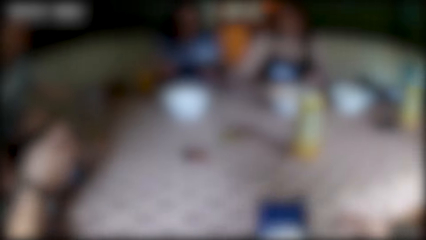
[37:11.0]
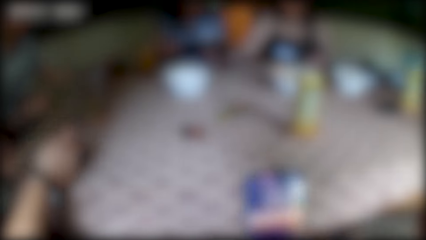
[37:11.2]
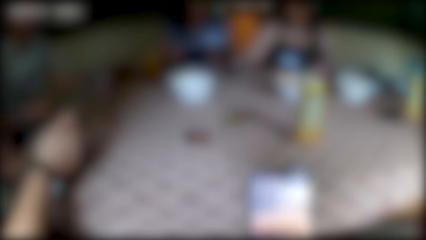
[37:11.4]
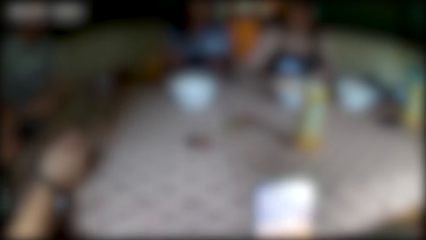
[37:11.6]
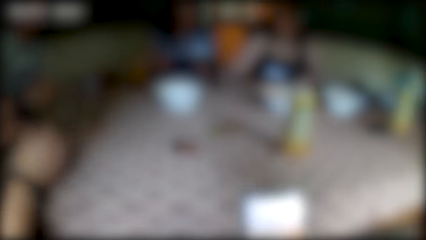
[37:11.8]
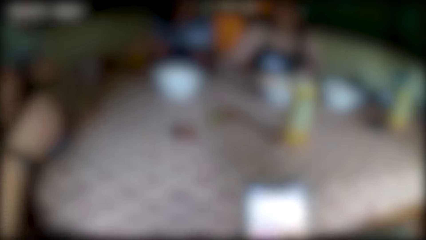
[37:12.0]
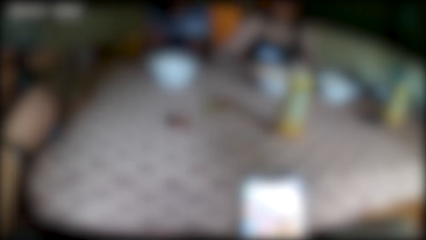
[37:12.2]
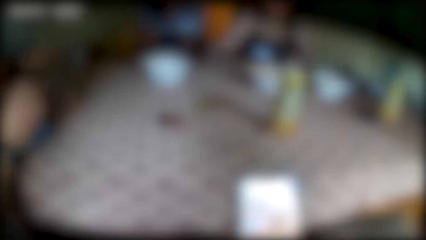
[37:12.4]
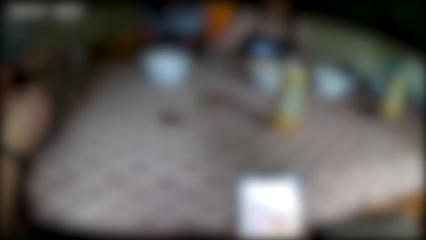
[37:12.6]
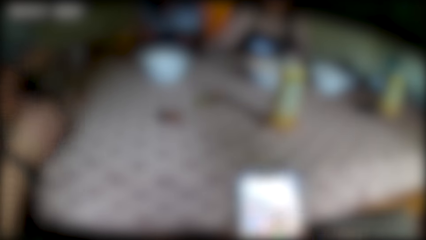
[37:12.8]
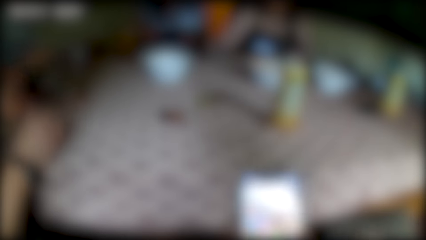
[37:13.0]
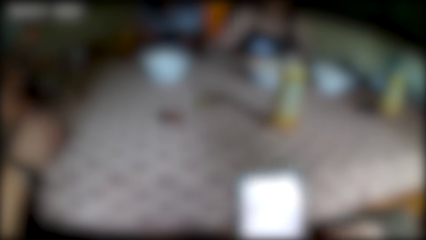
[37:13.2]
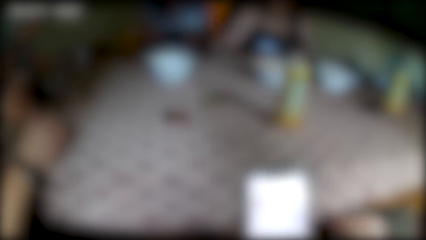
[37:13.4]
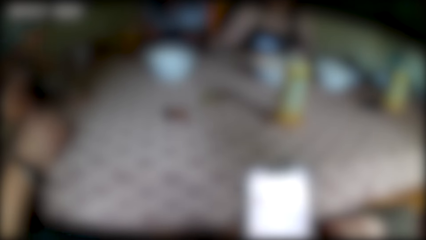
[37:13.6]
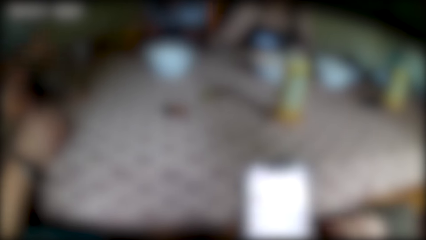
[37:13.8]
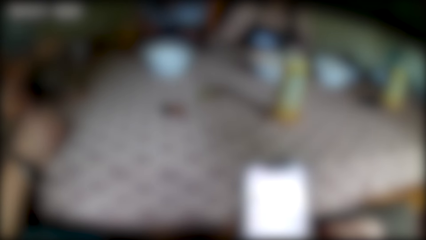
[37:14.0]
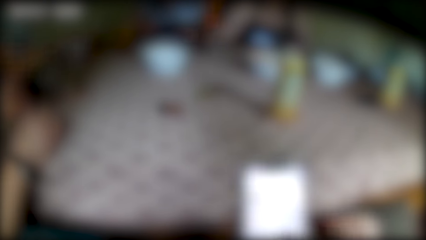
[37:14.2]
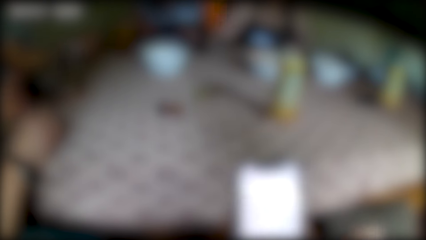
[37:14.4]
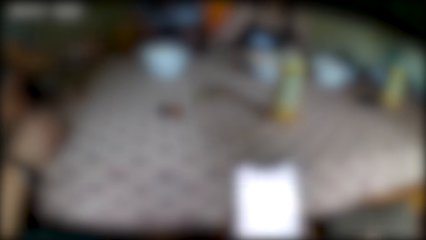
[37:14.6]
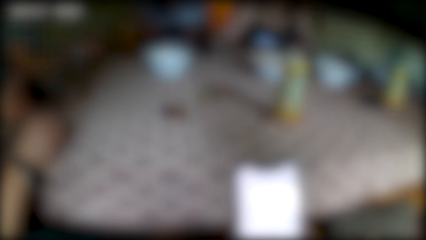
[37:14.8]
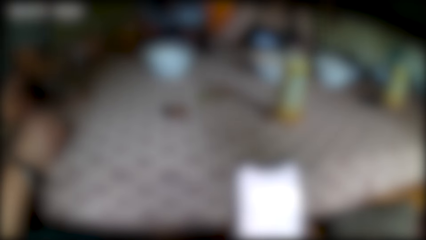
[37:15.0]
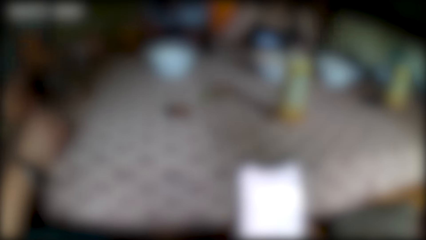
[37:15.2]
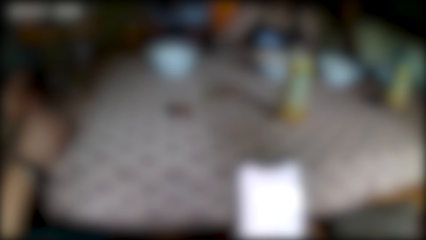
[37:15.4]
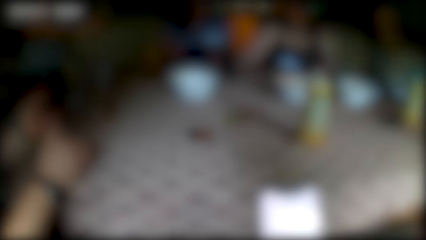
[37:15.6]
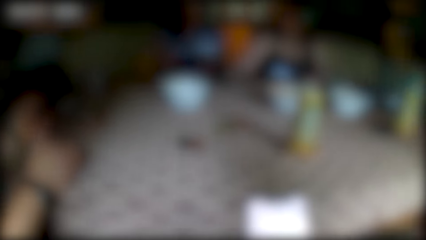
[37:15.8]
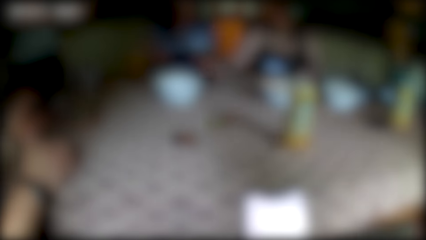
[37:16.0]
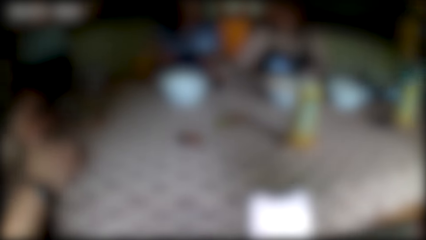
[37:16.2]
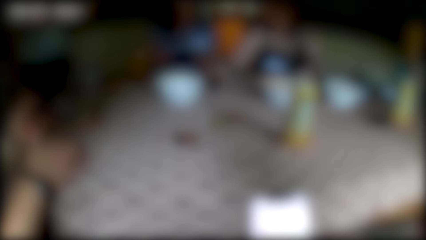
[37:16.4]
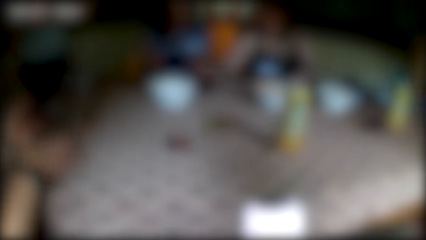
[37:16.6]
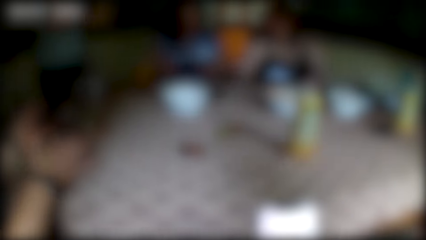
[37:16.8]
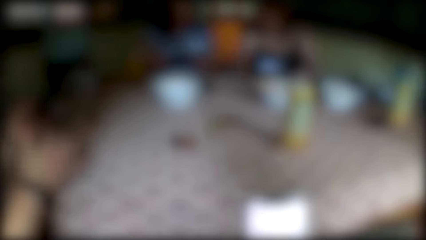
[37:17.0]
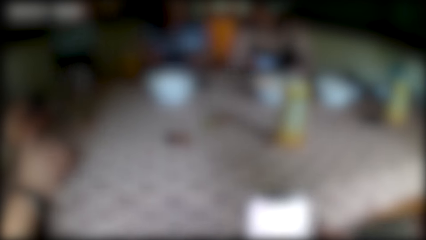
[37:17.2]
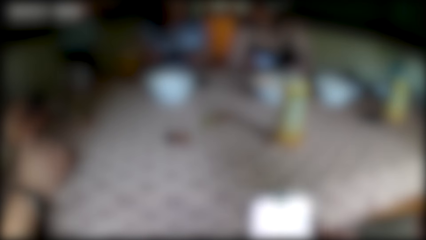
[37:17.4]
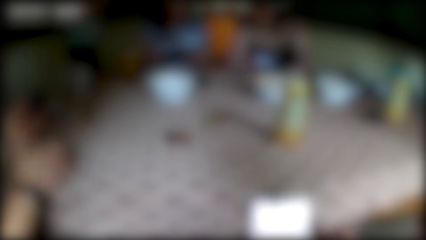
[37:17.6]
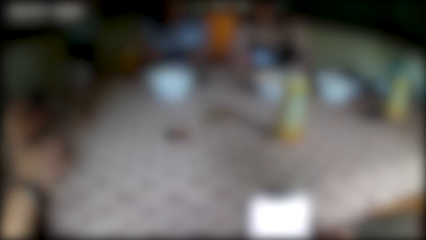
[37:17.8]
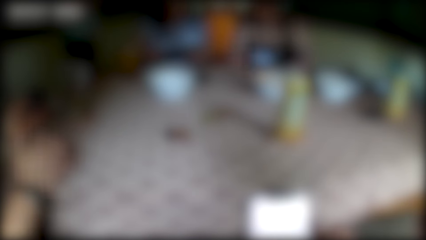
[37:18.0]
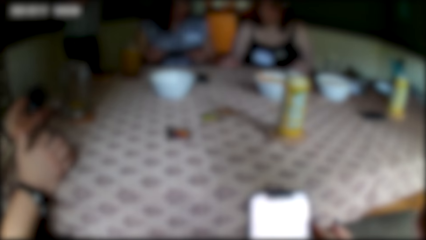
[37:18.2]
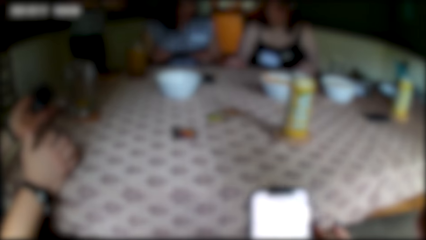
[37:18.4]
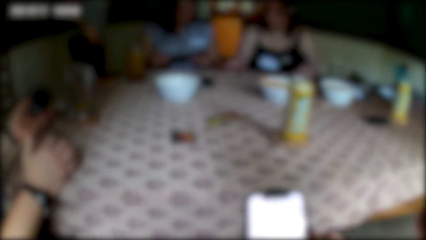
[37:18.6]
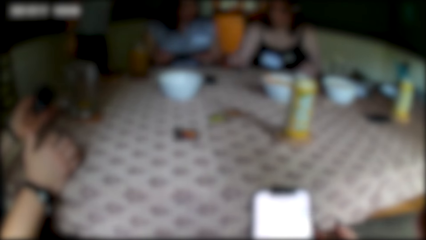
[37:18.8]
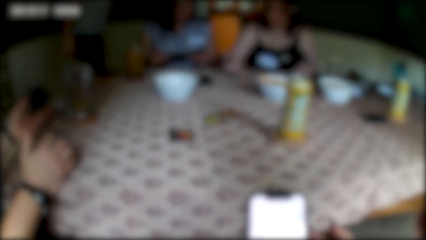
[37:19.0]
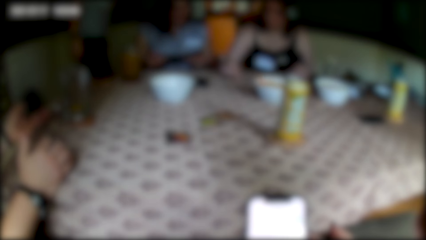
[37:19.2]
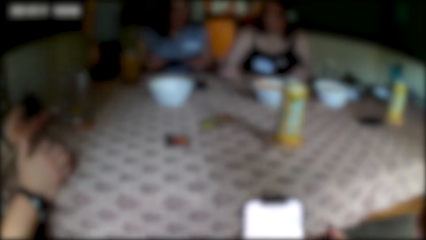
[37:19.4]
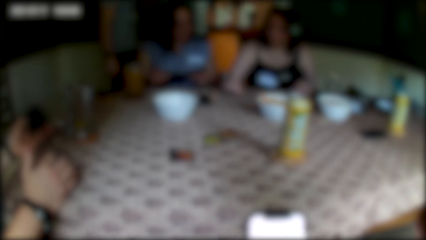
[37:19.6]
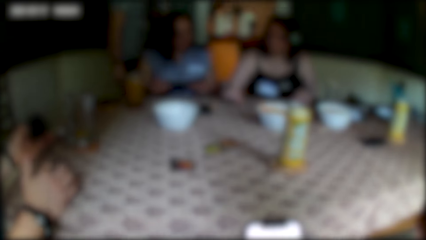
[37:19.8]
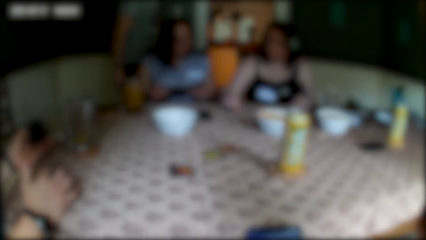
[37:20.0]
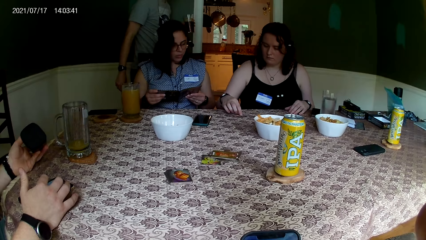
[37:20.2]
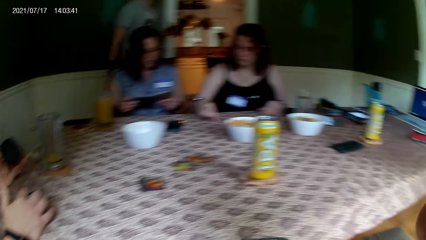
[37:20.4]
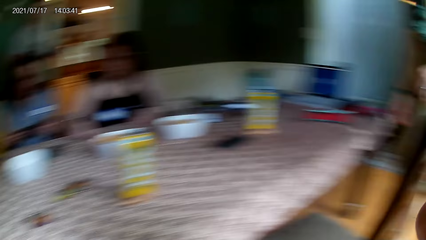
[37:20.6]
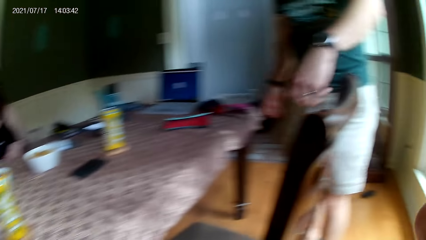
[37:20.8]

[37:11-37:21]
A lady sits at the table. Another lady sits at the table. A man sits next to the camera wearer. The camera wearer operates the phone with both hands. A man converses with everyone on the table. The camera wearer converses with everyone on the table. A woman converses with everyone on the table.

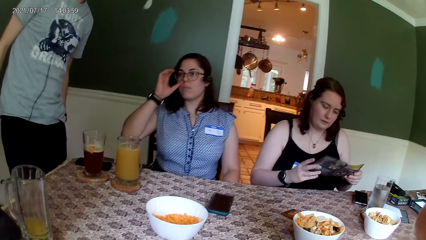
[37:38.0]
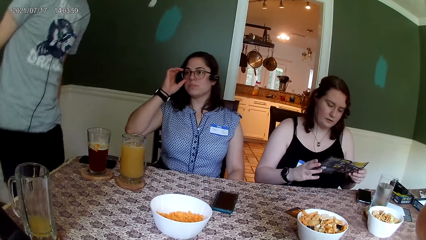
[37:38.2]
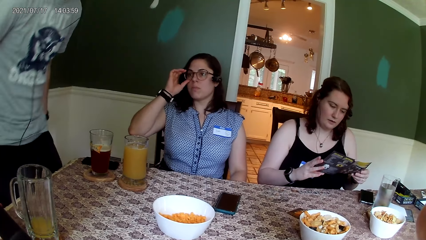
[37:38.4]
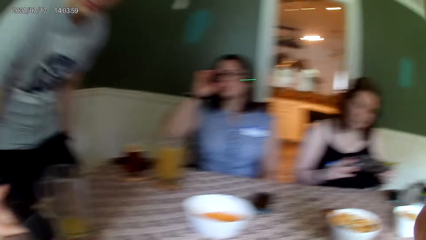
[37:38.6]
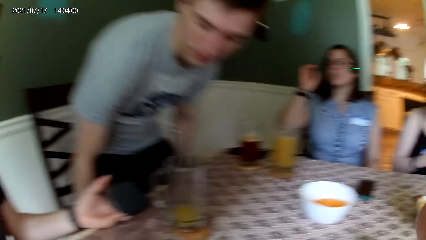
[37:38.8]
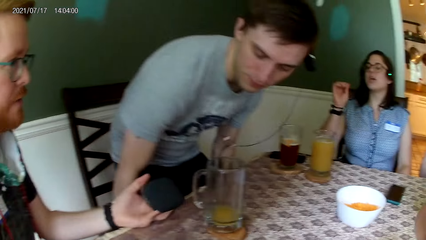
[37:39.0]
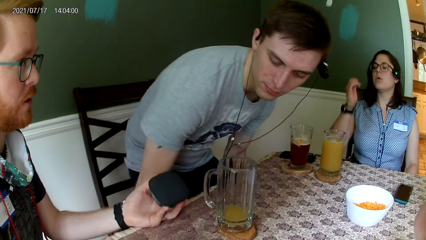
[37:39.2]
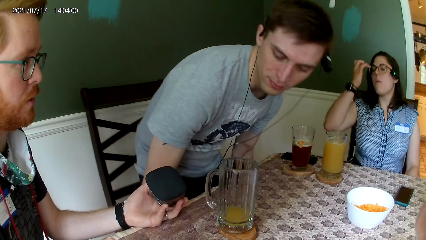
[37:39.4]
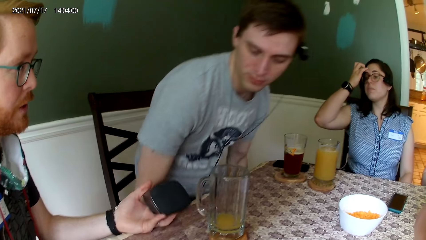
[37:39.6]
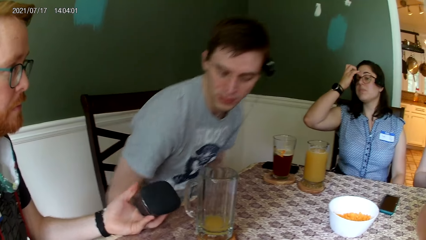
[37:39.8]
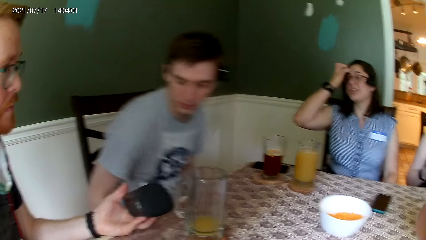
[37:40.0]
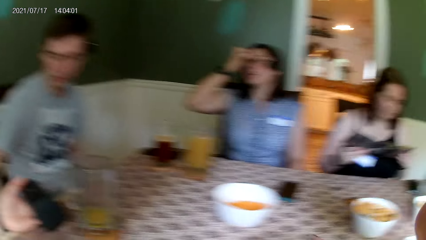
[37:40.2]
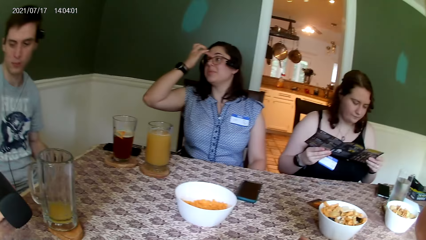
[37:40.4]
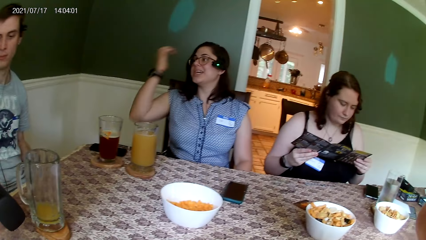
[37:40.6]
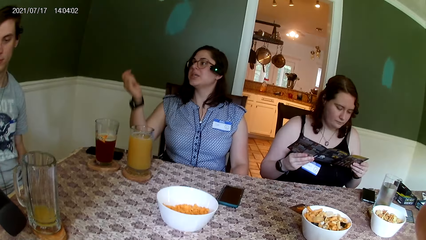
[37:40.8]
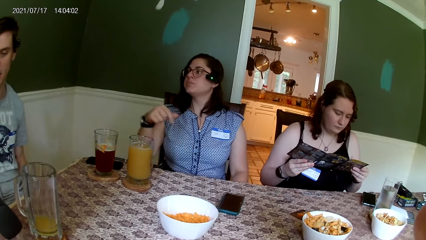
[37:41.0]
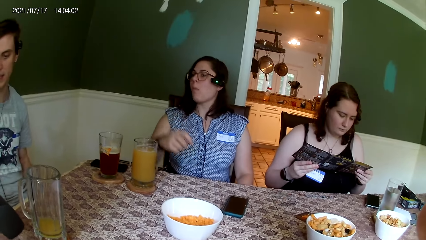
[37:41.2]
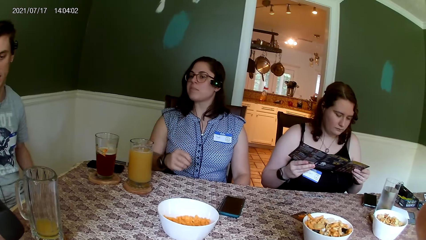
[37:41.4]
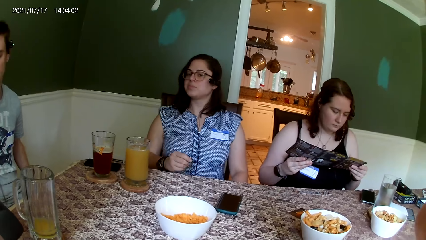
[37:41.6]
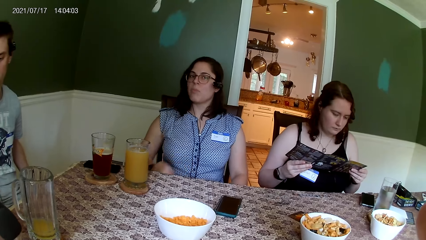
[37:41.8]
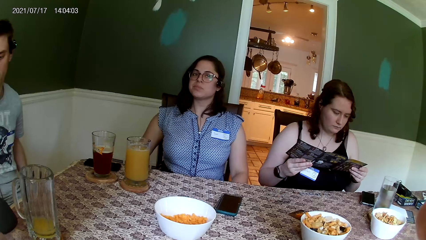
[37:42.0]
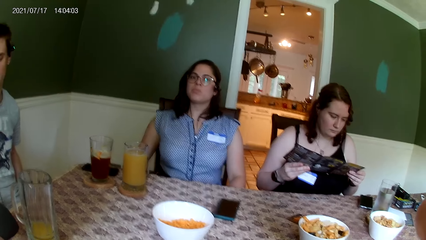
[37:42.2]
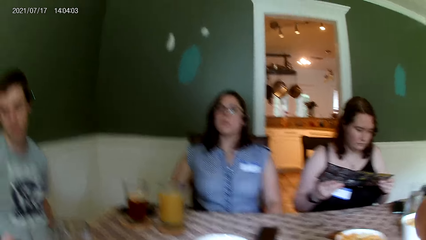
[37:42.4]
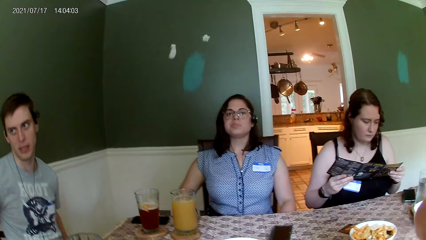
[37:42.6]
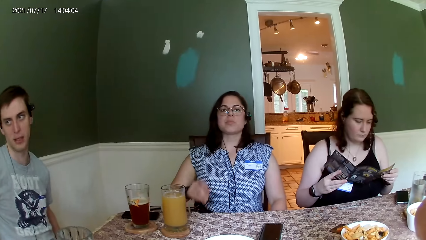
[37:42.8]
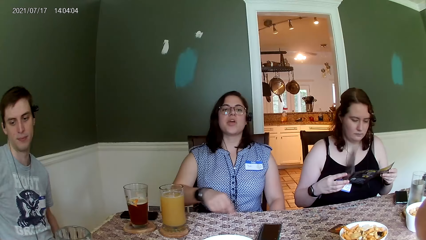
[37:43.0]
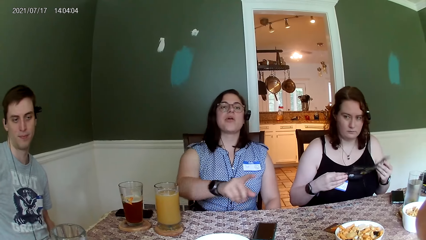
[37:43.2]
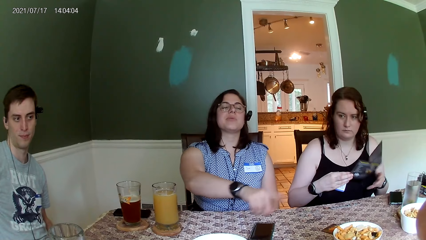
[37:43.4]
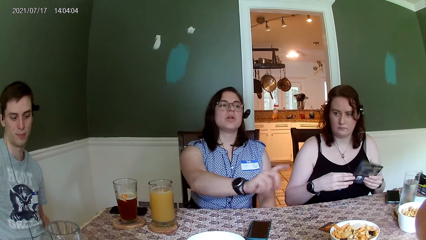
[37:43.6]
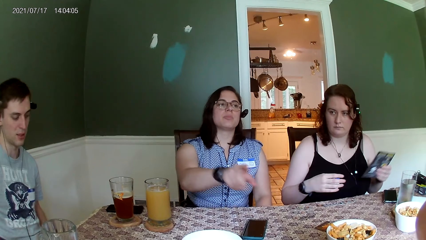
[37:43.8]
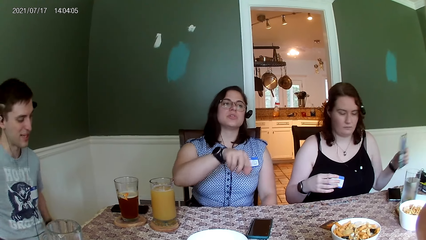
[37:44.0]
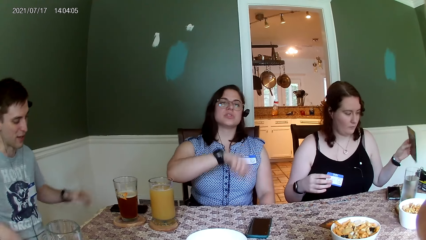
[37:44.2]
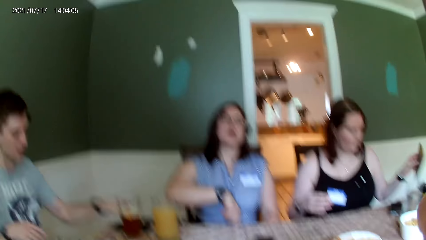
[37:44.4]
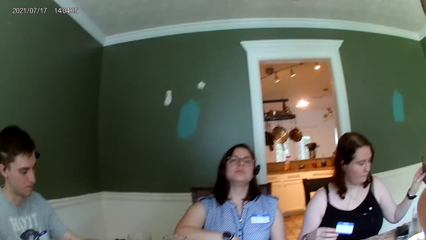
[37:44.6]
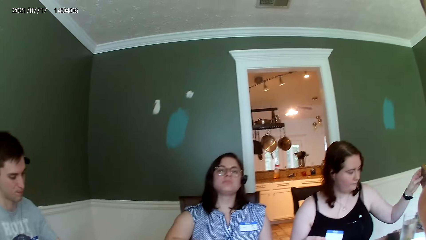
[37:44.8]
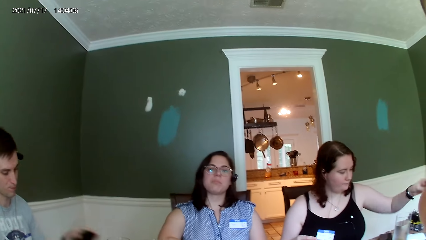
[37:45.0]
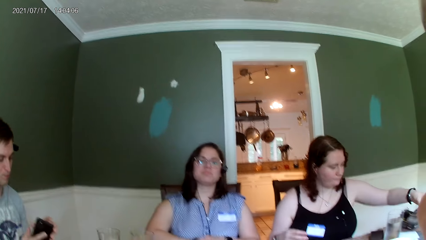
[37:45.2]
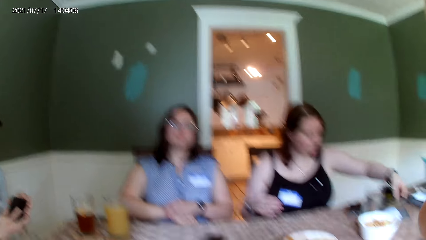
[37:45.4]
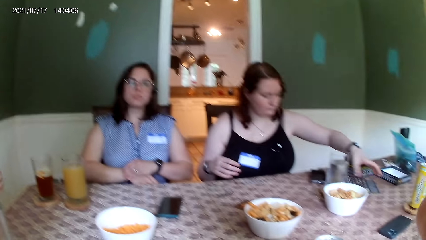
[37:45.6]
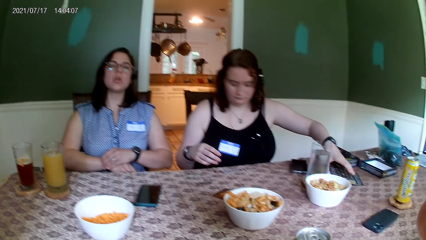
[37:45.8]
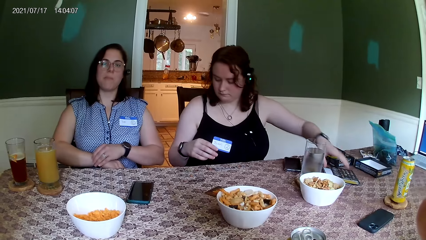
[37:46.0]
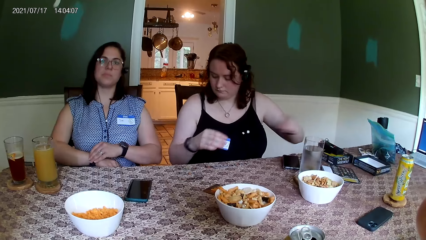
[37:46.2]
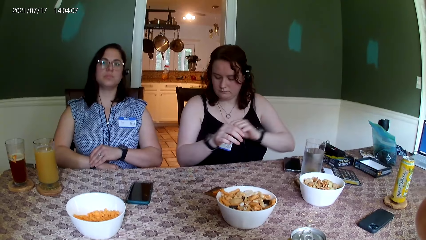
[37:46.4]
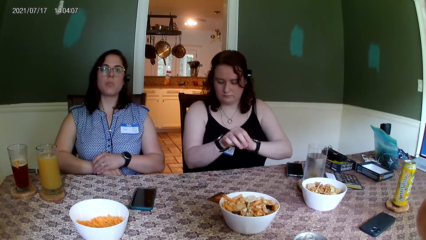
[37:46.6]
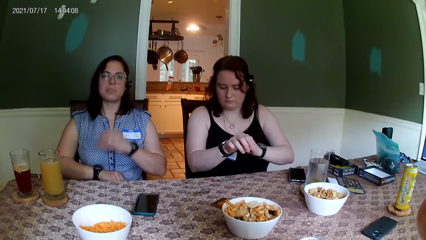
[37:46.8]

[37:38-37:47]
A man sits. A woman touches her spectacles. Another man sits on a chair next to the camera wearer. The woman converses with a third man. She scratches her forehead with her right hand. The second man converses with the third man. The woman converses with everyone on the table. She moves her hand. A lady puts the brochure aside. The first man picks up a glass of juice. The camera wearer converses with the woman. Another woman drops the paper in her left hand on the table.
